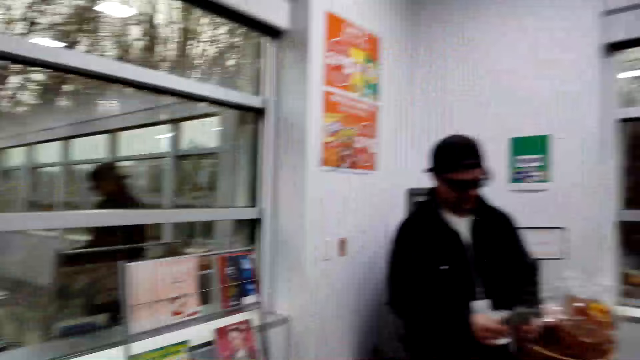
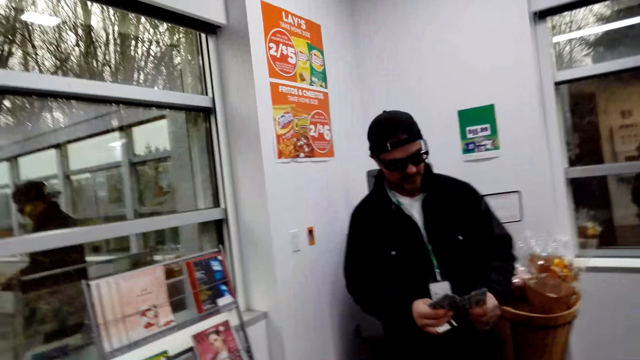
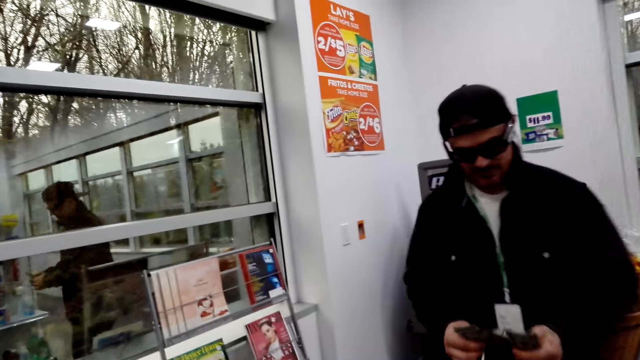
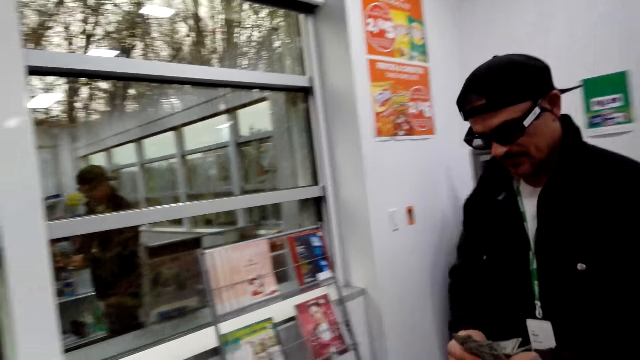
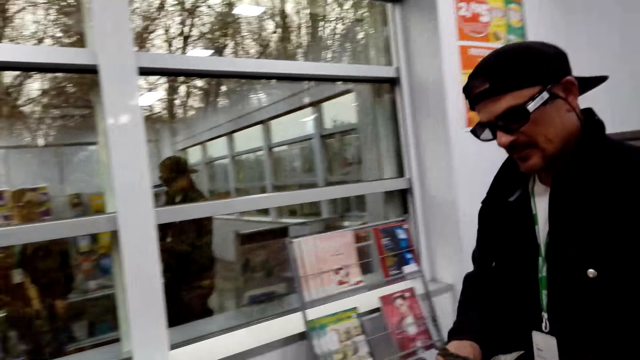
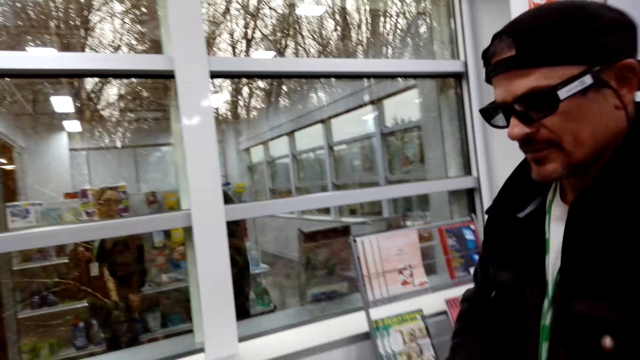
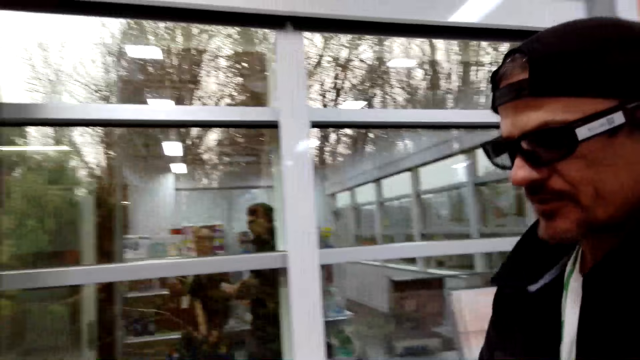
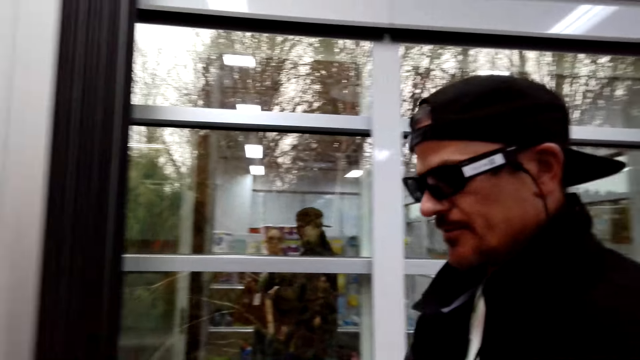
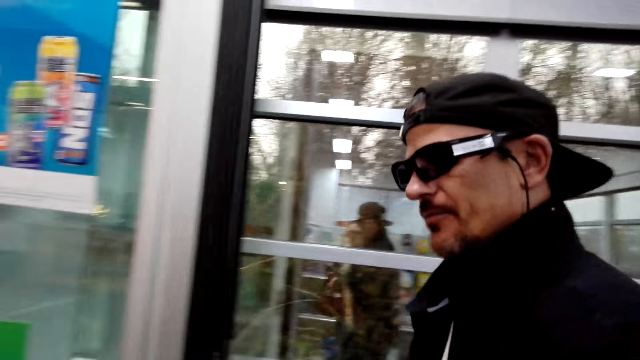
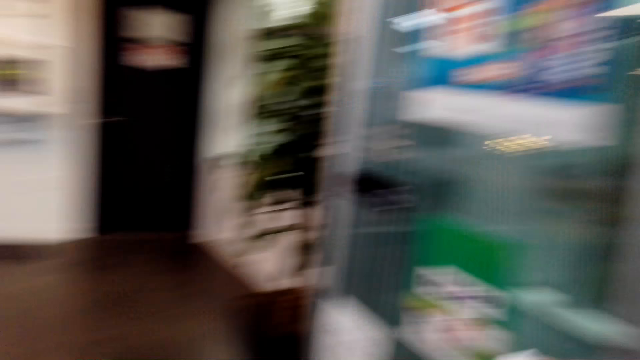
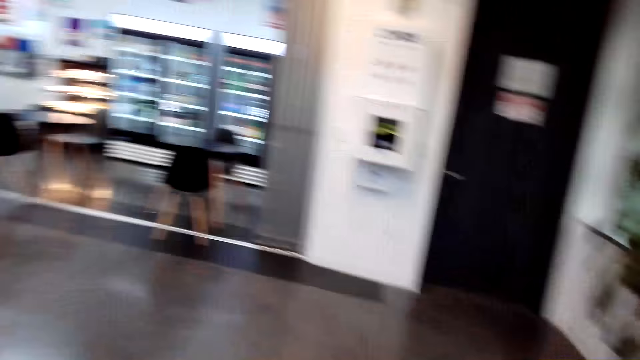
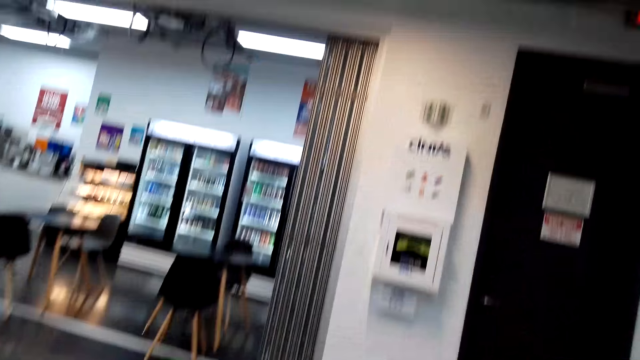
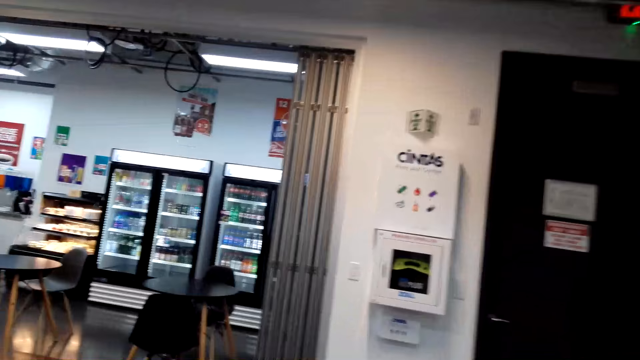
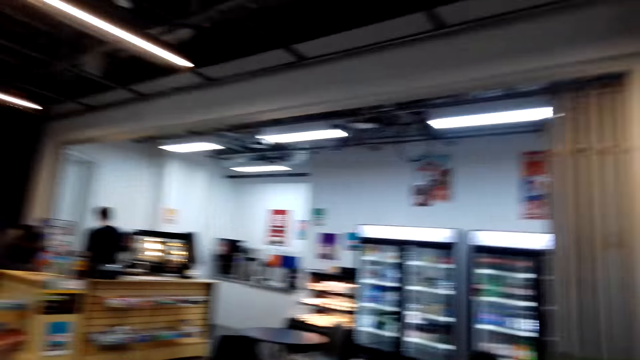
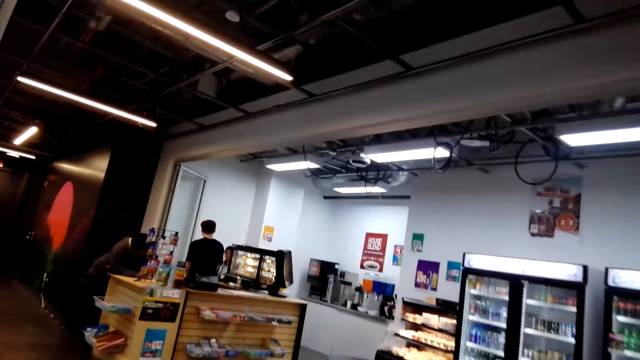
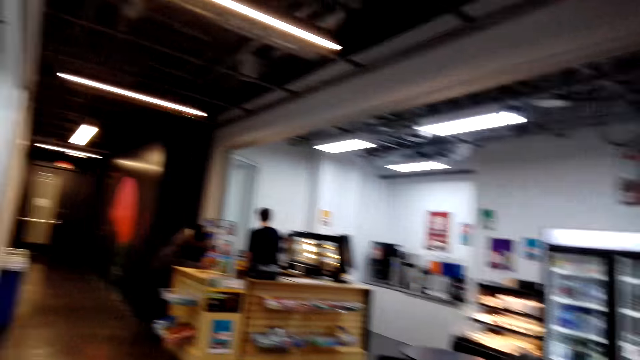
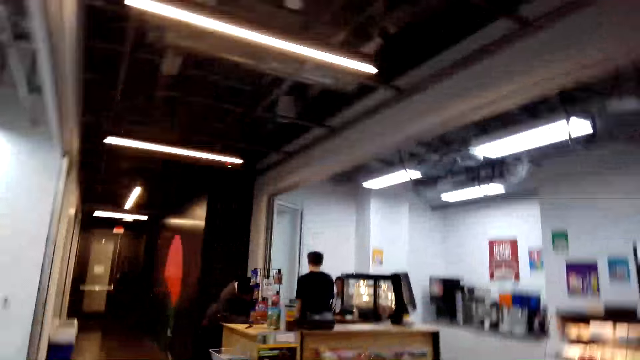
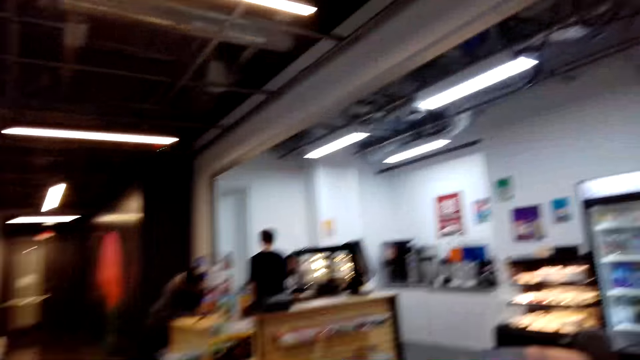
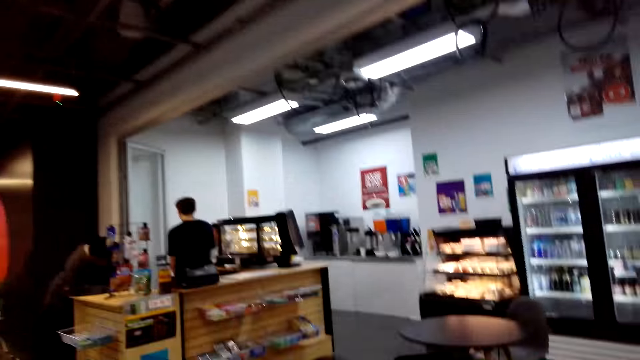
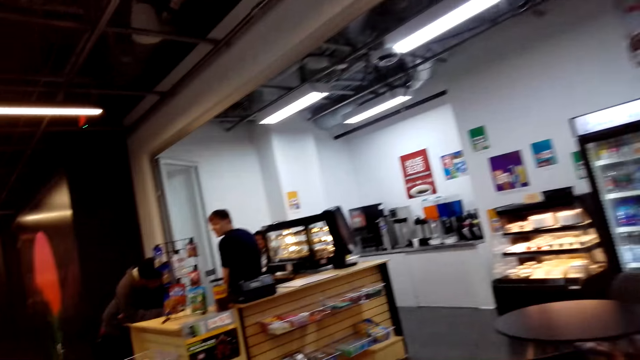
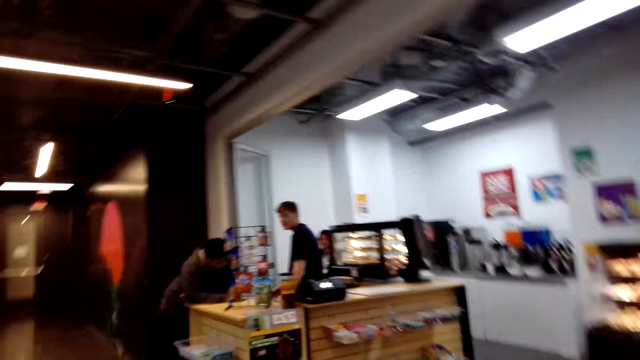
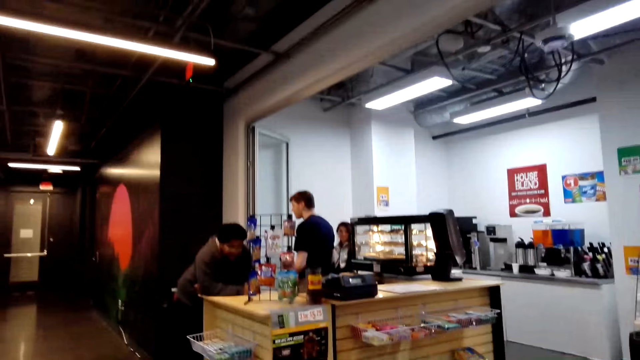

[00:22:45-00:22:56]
A man counts the money. The man walks towards the camera wearer. The man talks to the camera wearer. The camera wearer walks around the shopping mall. The man walks around the shopping mall.

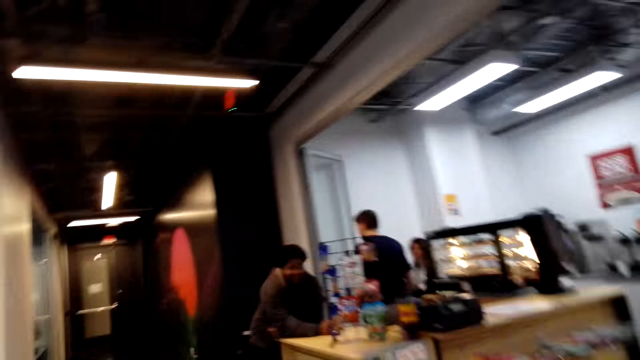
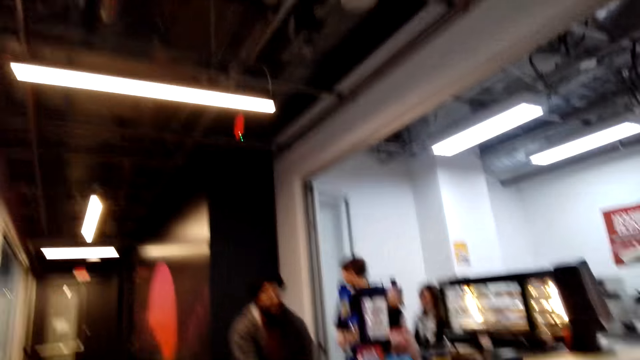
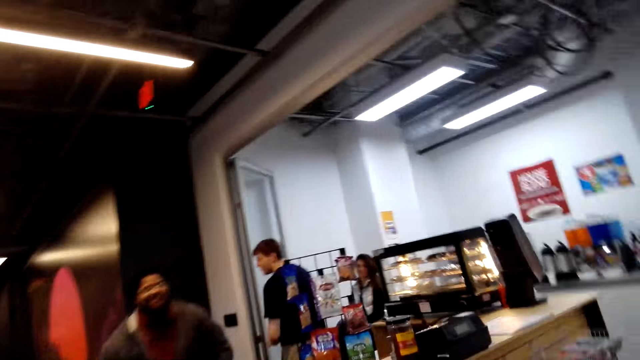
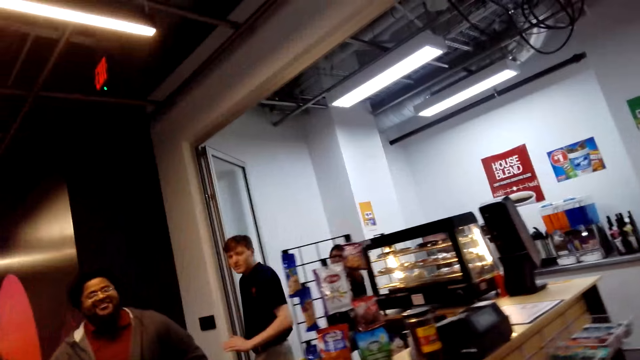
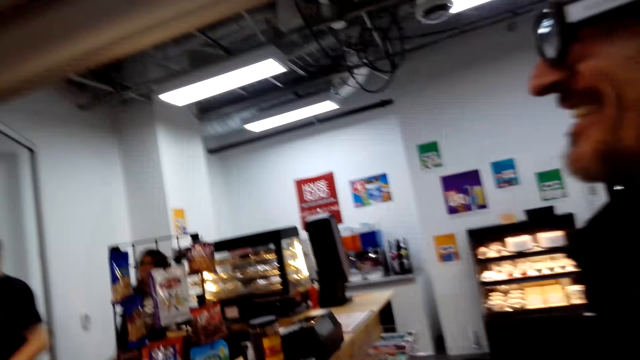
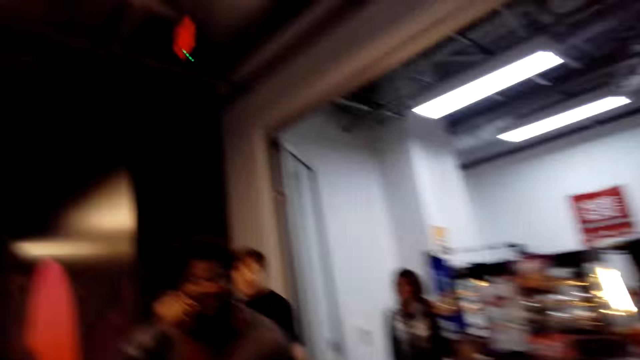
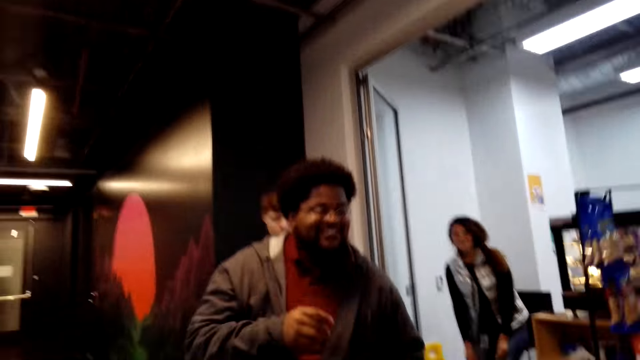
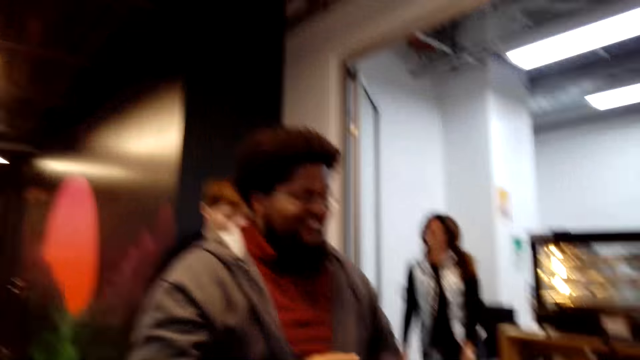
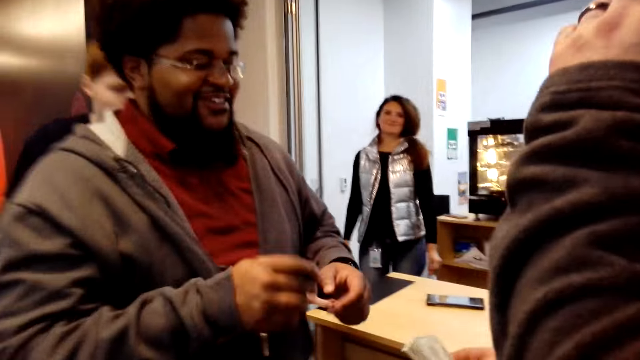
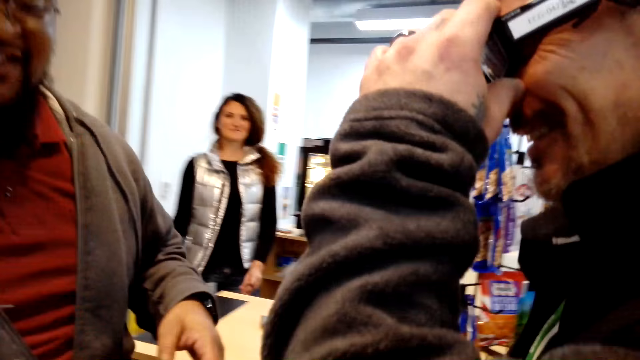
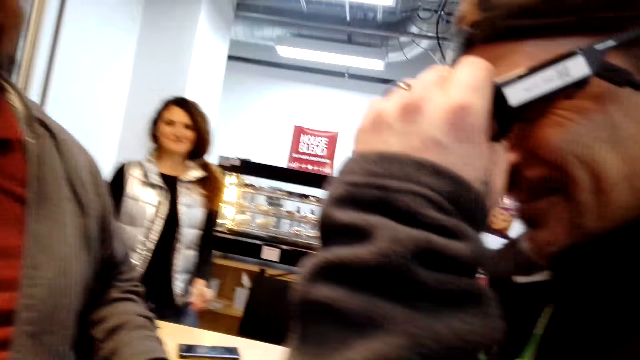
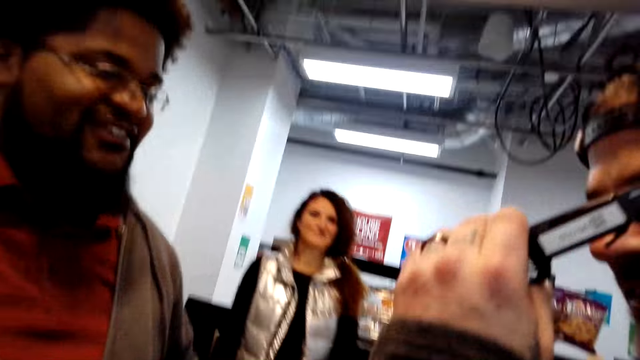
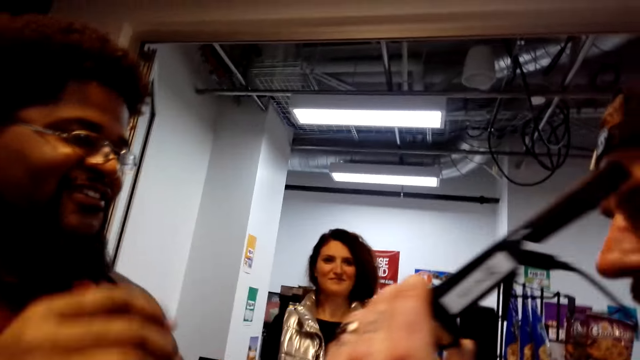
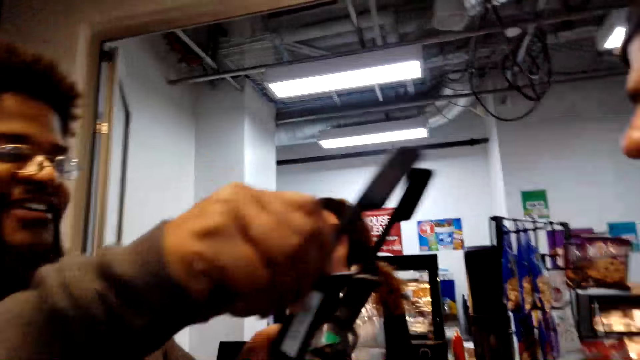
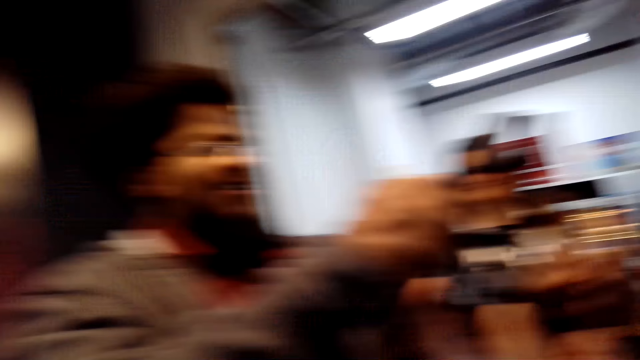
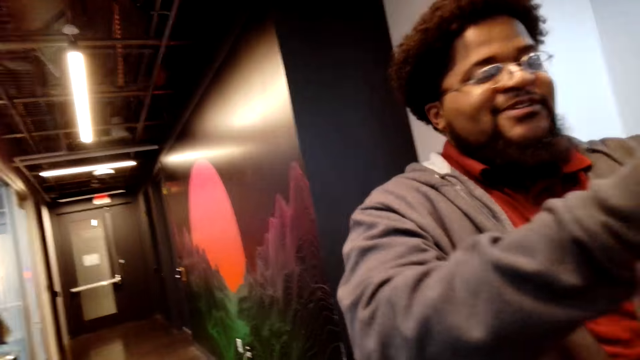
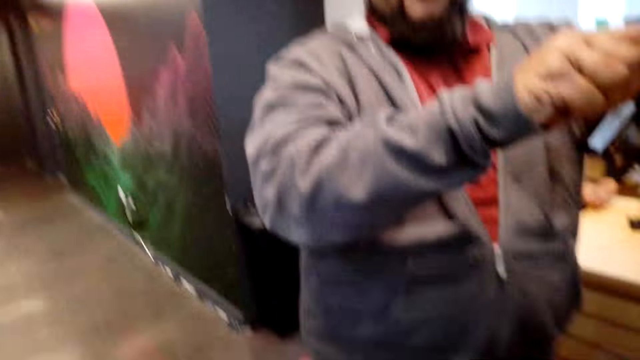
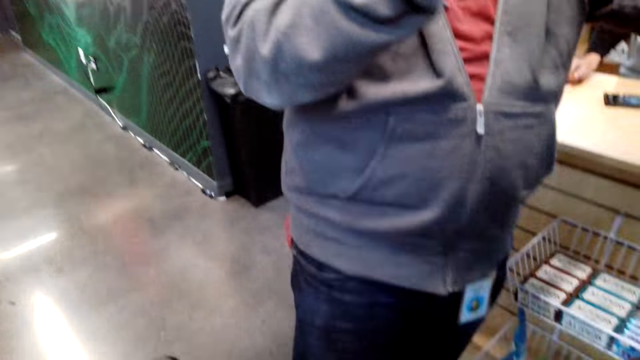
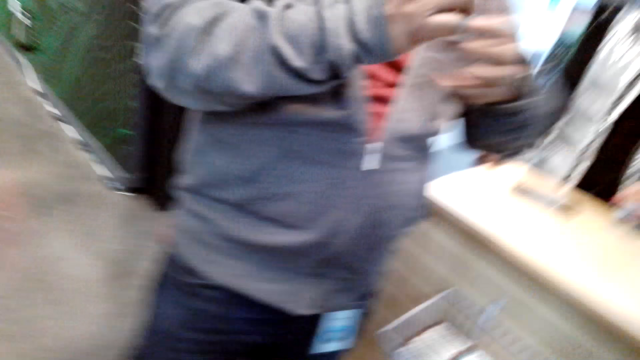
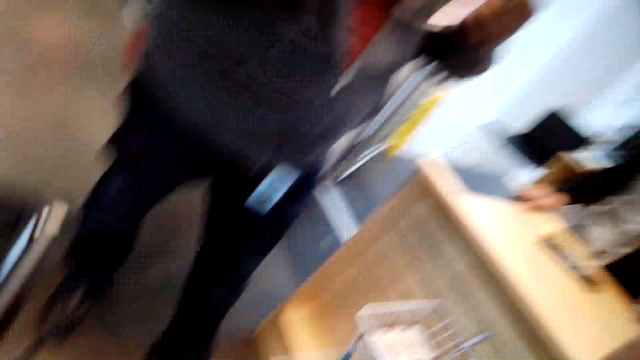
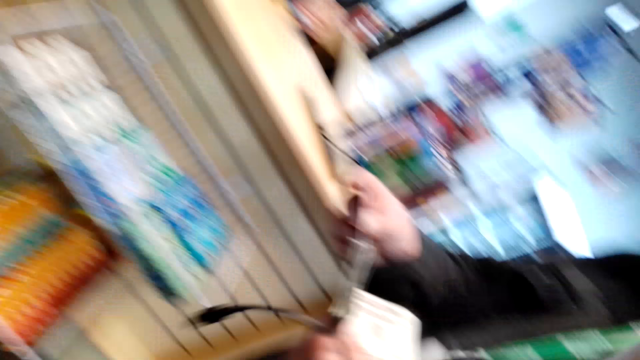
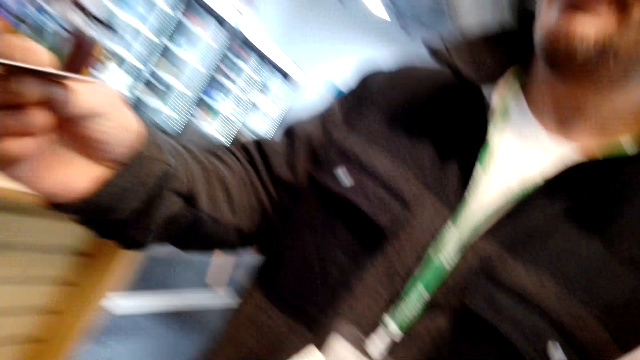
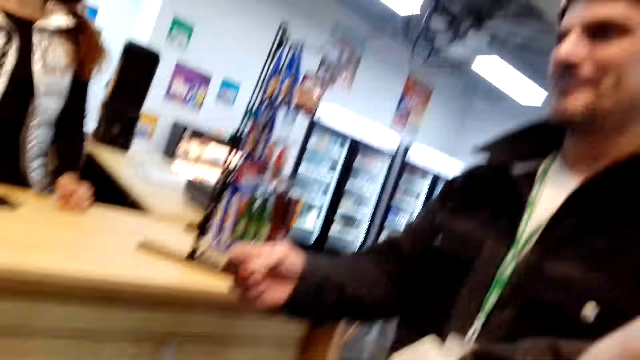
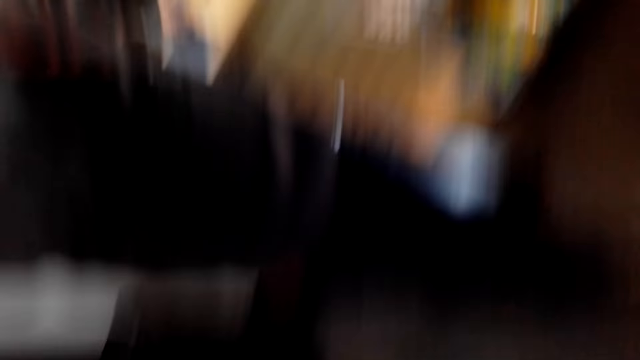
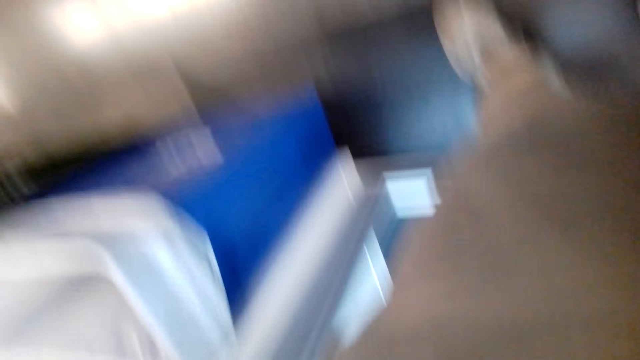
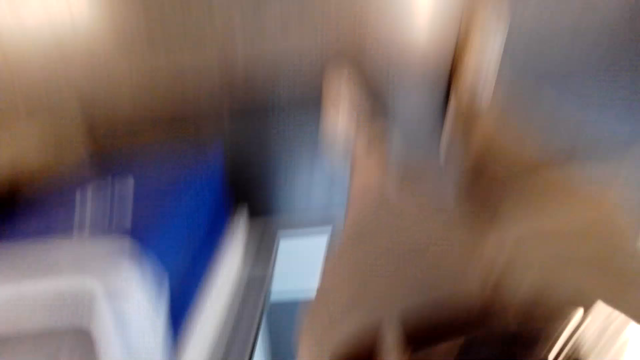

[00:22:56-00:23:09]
The camera wearer talks to a man. The man talks to another man. The other man removes the sunglasses. The first man picks the sunglasses from the other man. The first man wears the sunglasses. The other man gives out his card.
